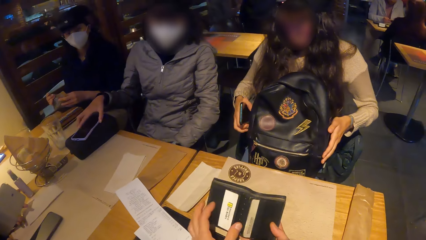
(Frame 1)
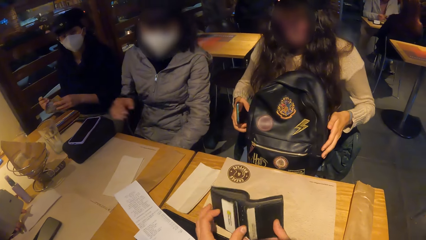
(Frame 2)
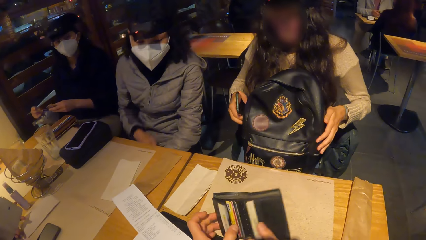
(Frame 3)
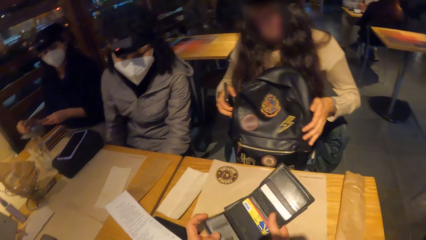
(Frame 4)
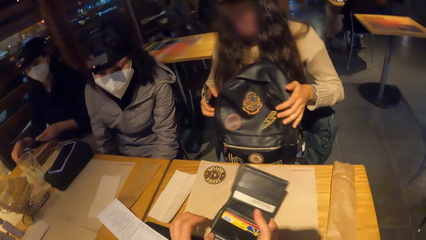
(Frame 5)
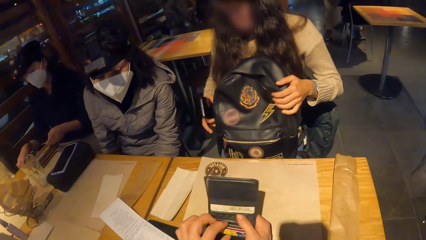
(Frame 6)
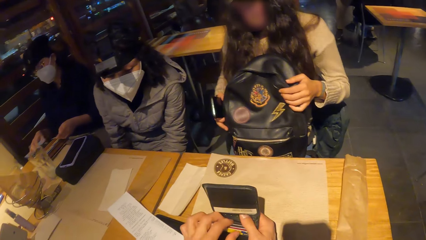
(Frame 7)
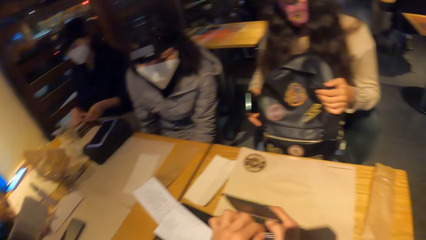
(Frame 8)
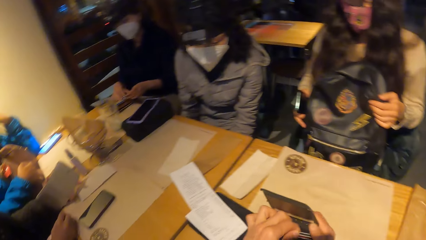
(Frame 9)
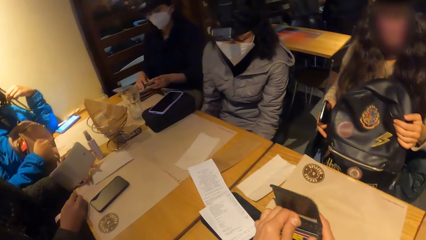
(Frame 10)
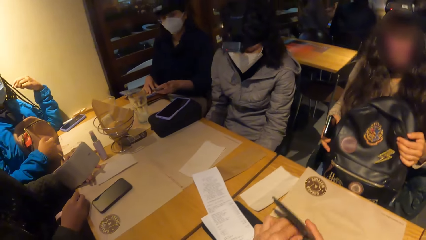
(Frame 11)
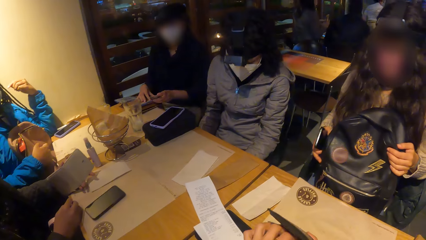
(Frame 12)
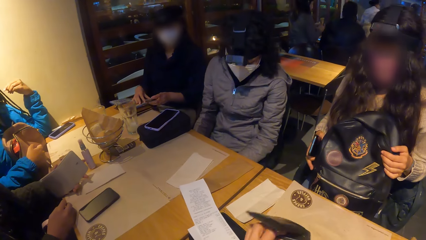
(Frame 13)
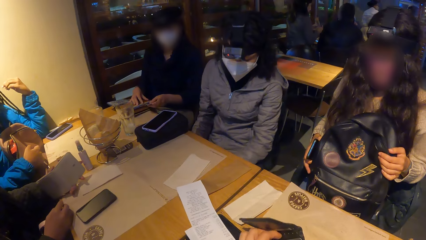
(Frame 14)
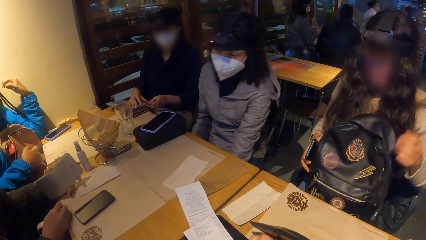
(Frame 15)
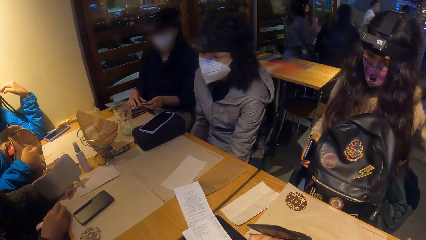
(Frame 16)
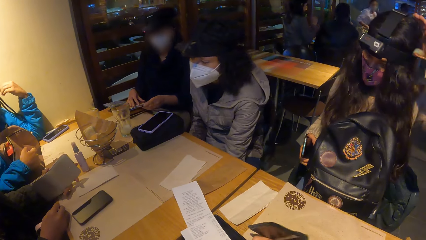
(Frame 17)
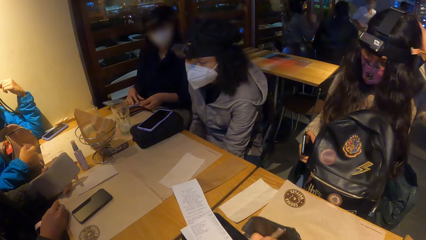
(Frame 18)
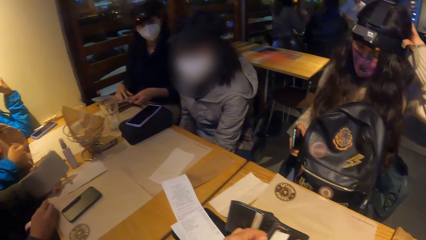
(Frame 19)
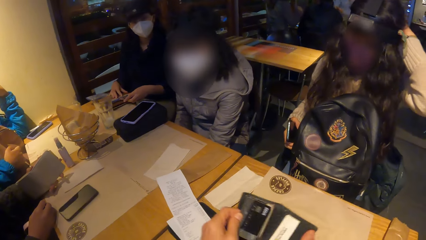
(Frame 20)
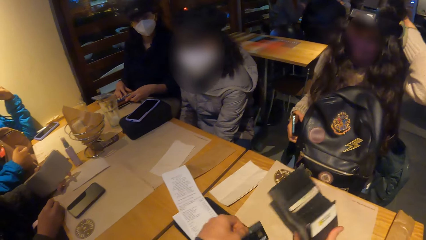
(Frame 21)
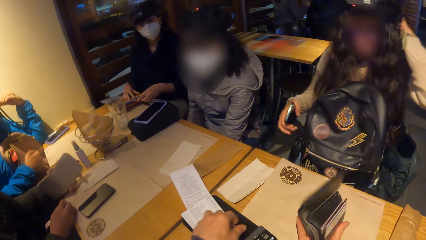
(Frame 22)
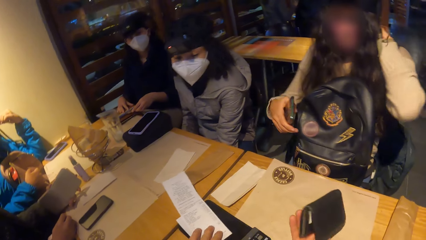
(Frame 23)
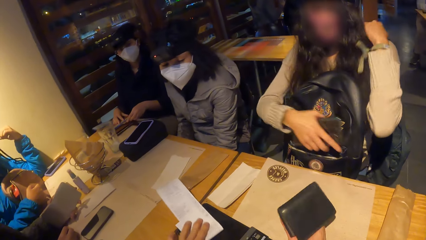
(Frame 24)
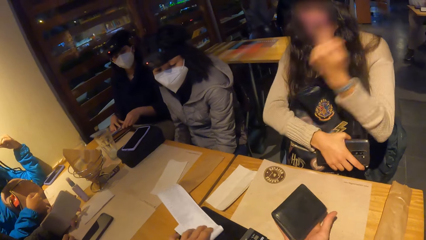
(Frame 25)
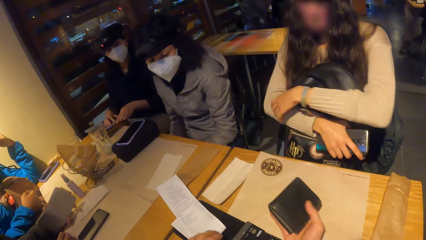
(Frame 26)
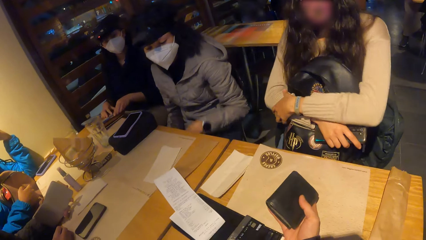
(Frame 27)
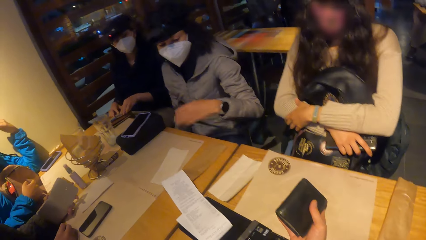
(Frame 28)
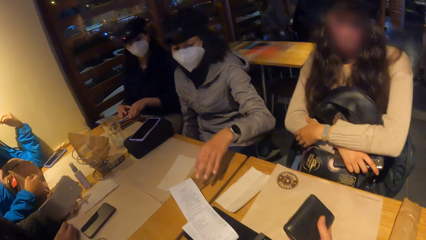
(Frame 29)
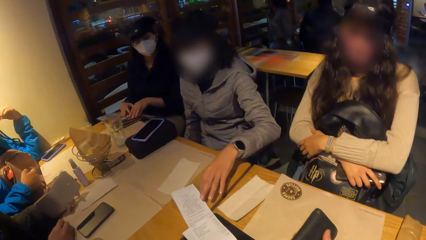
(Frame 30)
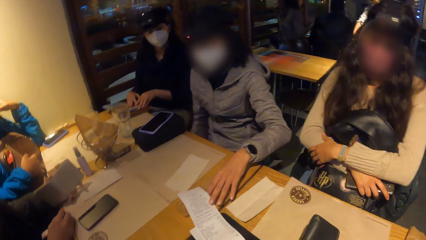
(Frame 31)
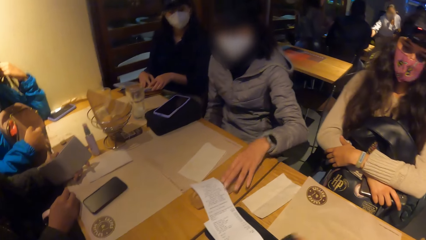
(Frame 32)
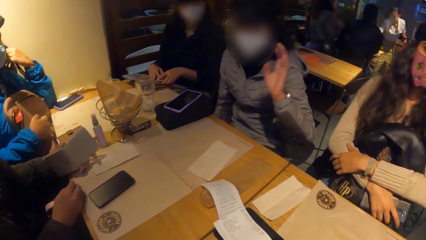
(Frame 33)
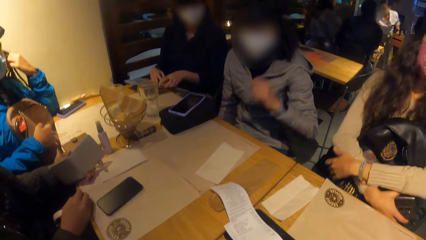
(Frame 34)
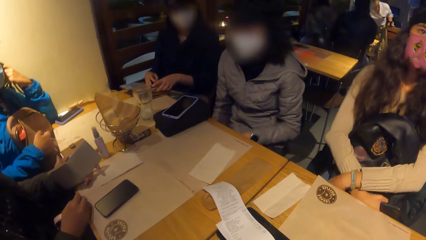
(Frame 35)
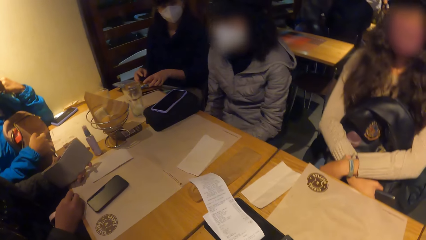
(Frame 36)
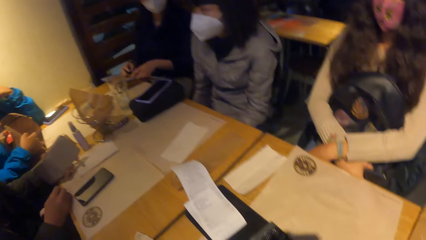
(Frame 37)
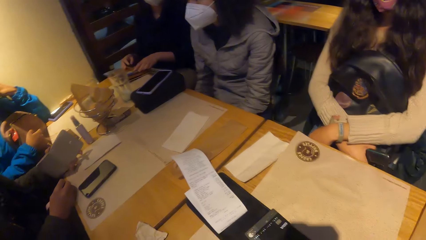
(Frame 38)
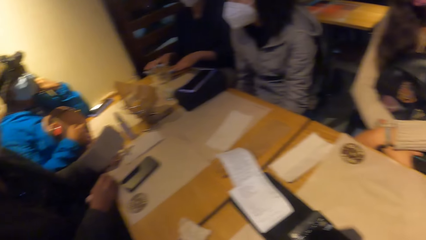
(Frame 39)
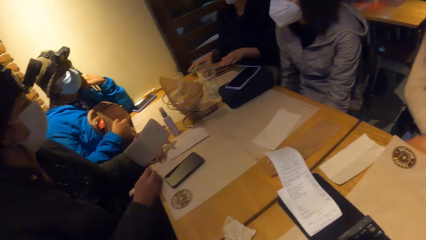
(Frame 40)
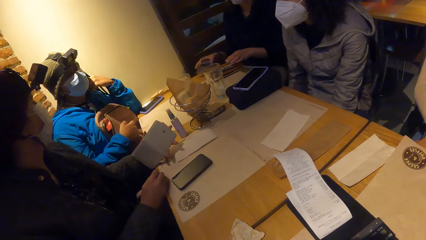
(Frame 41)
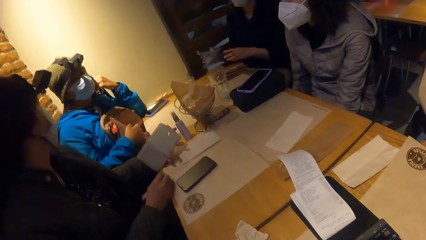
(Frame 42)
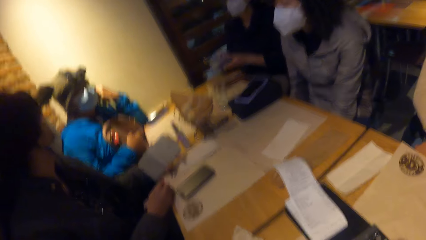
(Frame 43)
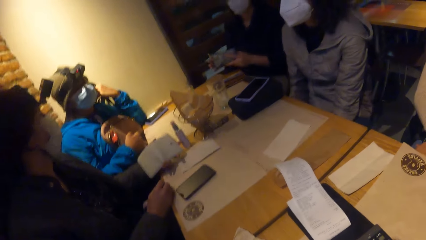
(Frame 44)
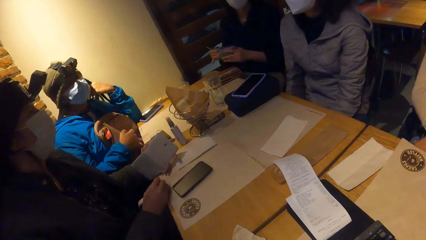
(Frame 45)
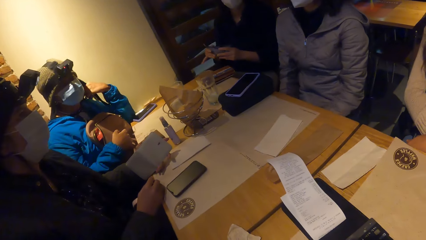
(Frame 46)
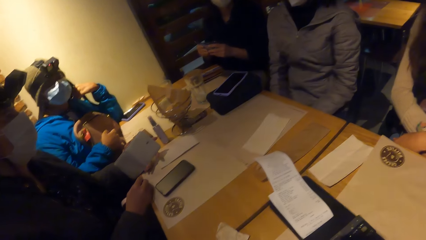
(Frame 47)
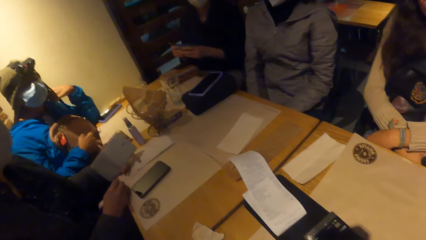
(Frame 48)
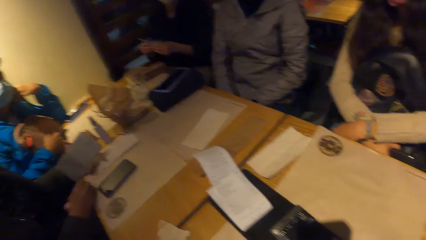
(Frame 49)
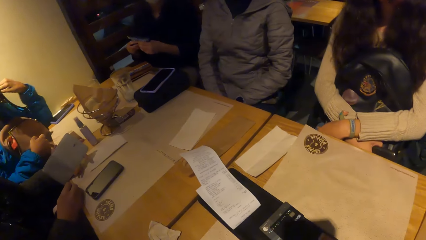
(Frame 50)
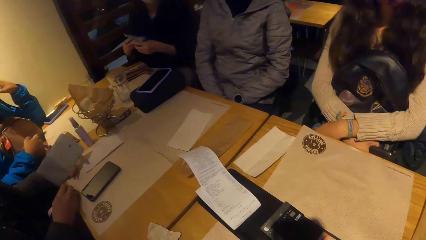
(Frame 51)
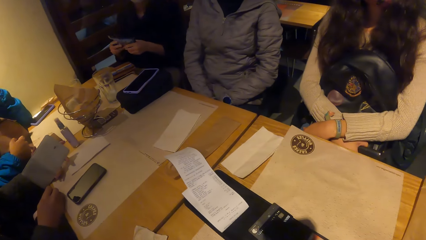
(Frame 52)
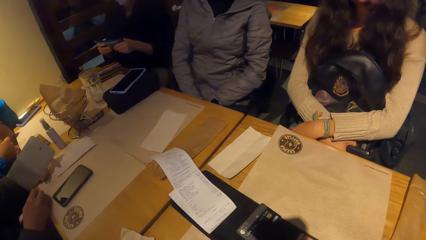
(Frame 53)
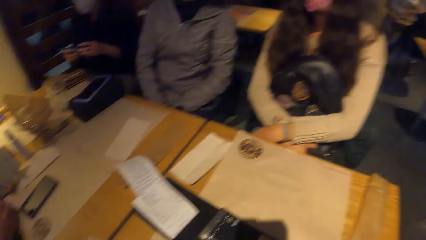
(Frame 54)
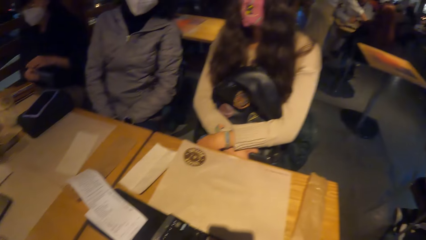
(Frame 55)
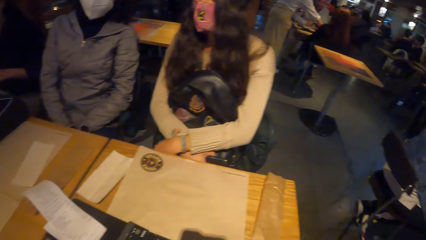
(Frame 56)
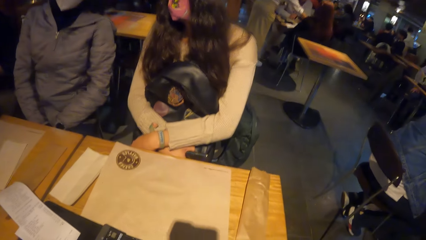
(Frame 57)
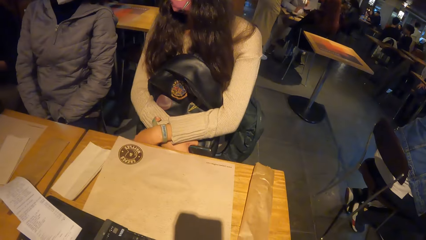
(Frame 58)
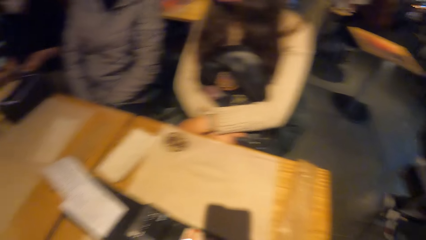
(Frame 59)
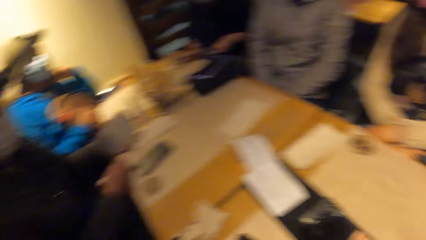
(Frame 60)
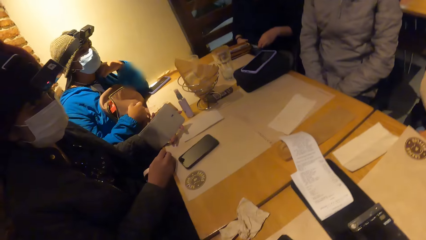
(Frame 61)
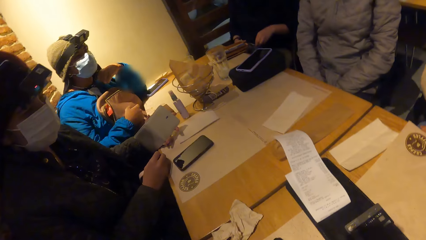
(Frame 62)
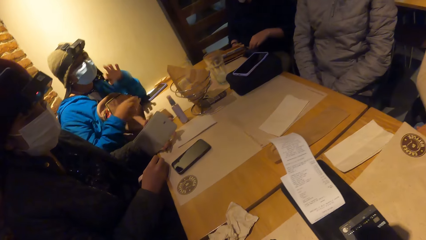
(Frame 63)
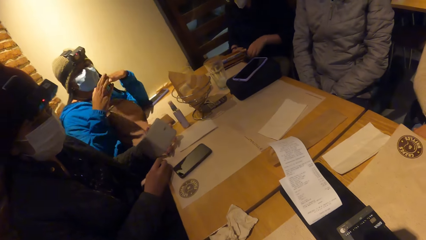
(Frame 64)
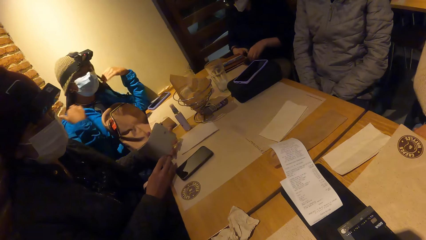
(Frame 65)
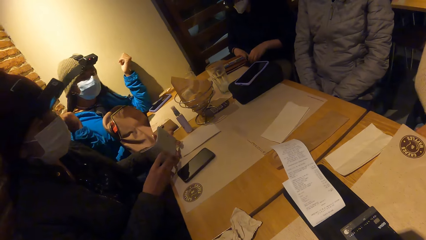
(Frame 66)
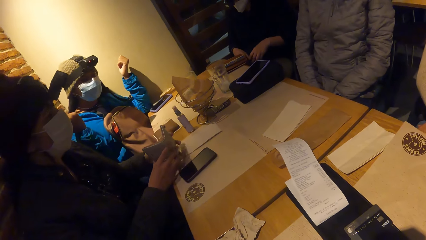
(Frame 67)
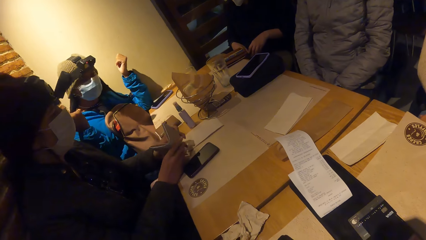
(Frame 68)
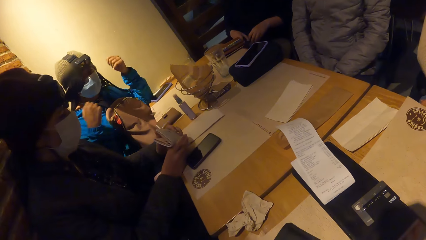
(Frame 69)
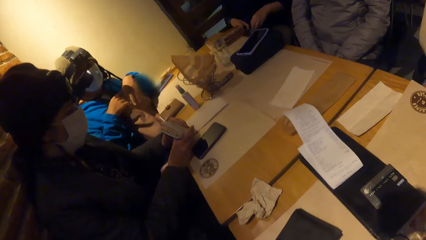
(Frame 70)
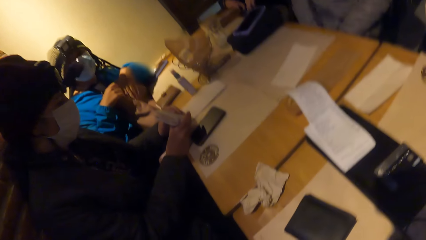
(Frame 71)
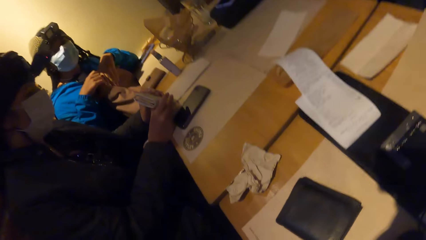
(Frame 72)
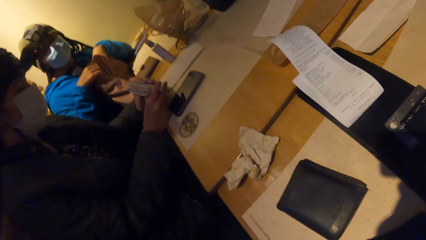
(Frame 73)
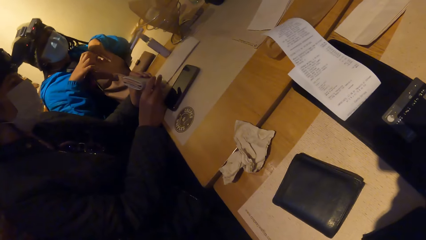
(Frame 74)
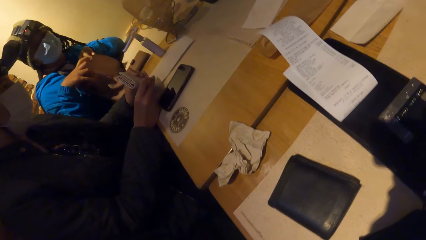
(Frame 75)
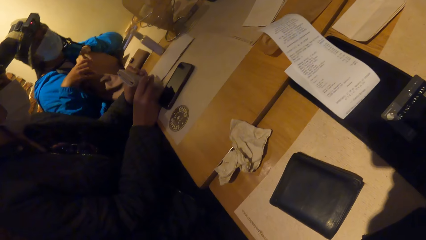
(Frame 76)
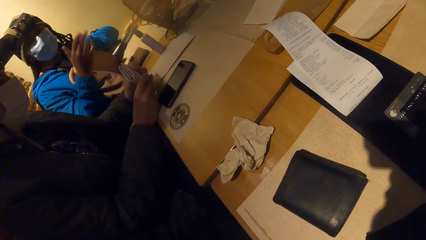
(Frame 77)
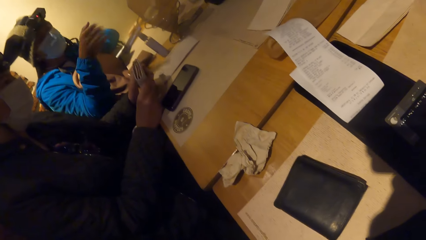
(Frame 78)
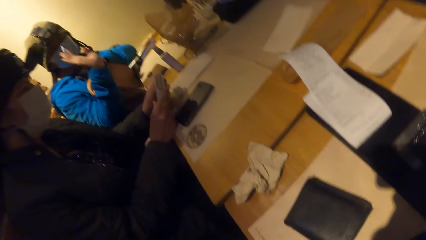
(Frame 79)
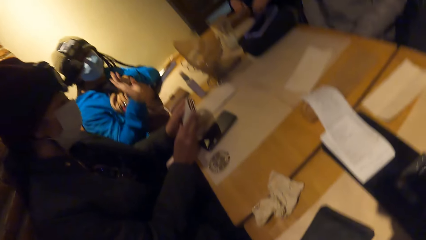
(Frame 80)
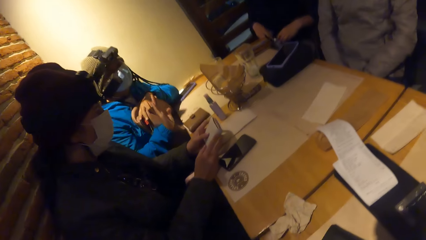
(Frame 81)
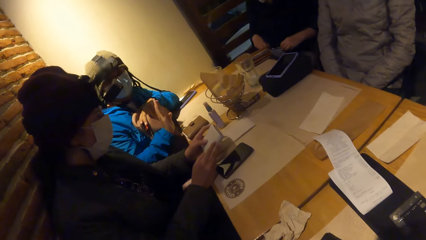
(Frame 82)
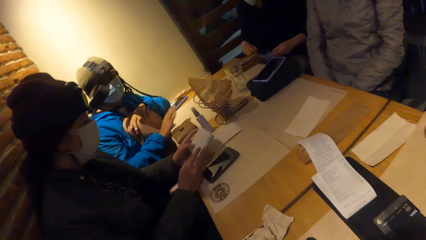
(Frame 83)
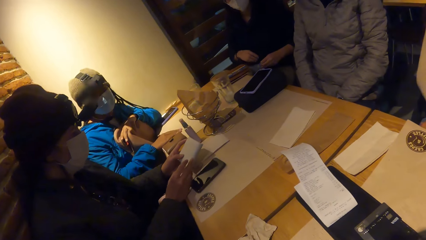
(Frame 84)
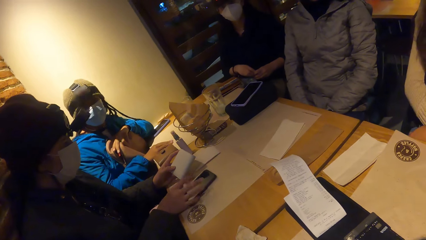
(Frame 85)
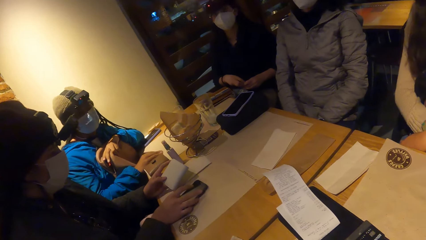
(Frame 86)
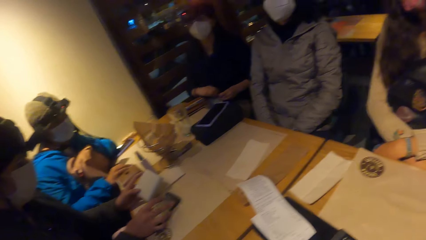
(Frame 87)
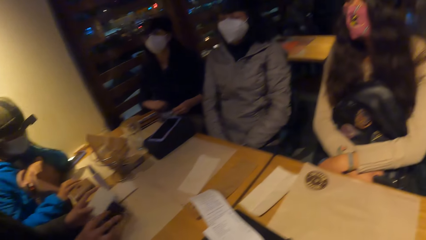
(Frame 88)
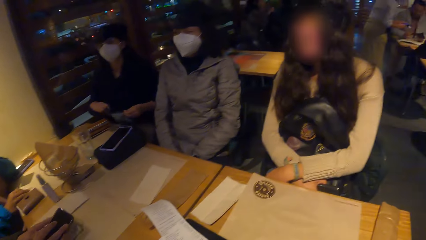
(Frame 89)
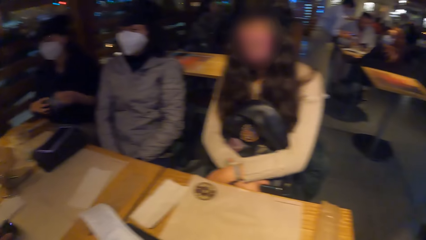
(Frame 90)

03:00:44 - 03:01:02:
A woman places the purse on the table with her right hand. The camera wearer opens a wallet and removes a smart card from the wallet. Another woman touches her hair. A third woman touches the paper on the menu with her left hand. She converses with the camera wearer. A fourth woman converses with the camera wearer. A fifth woman closes a wallet. The fourth woman converses with the camera wearer. A sixth woman places her right hand on the table. A seventh woman picks up a phone on the table with her right hand. She drops the purse in her left hand on the table.
